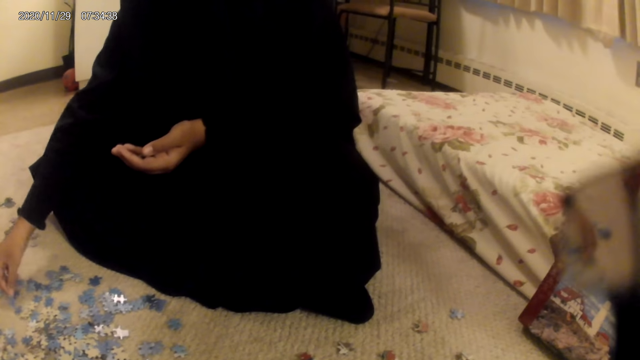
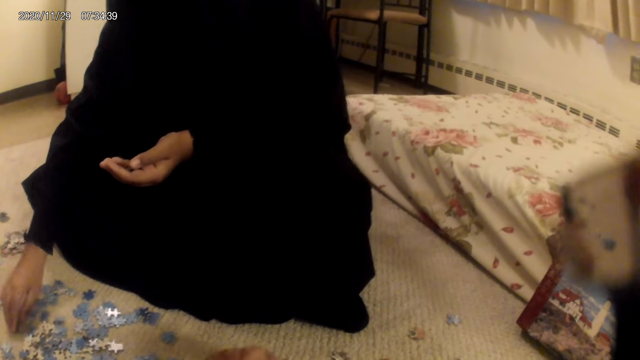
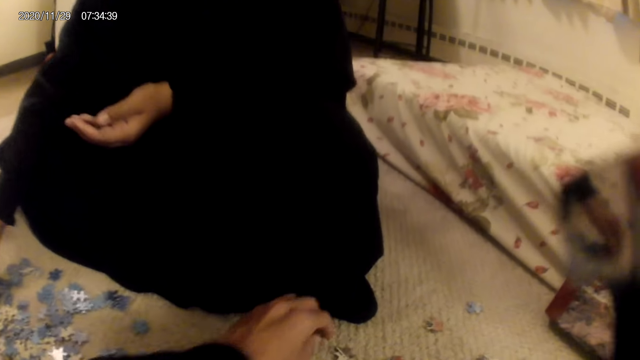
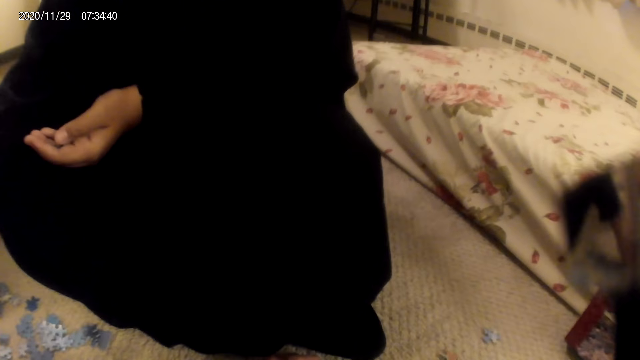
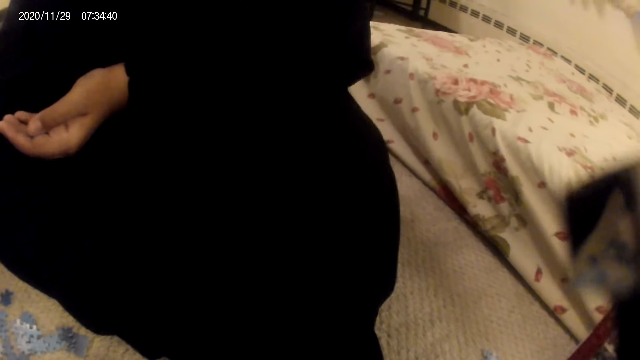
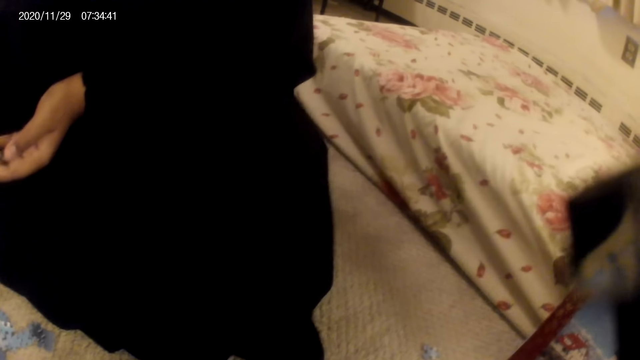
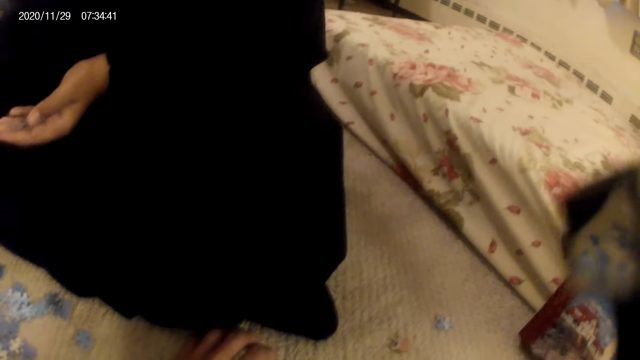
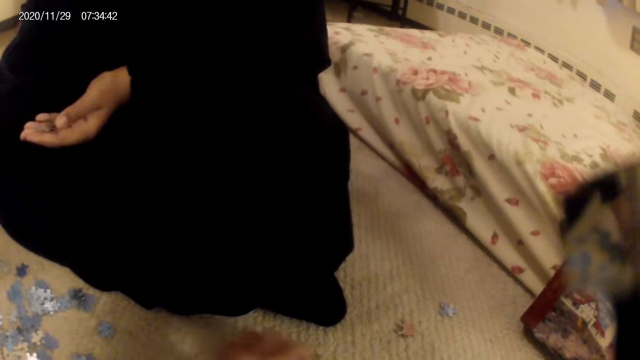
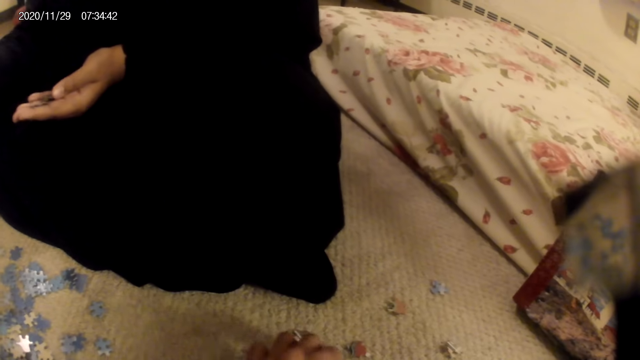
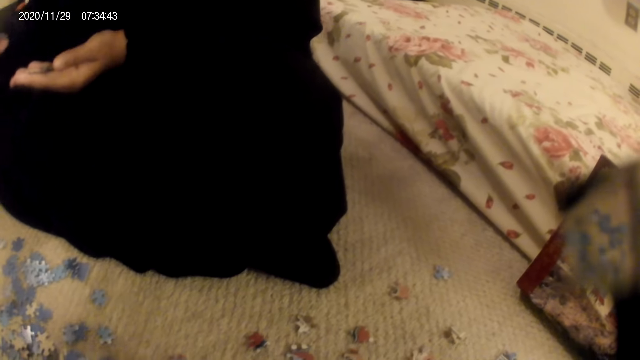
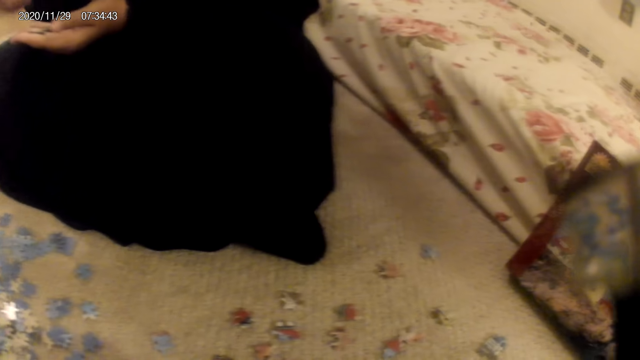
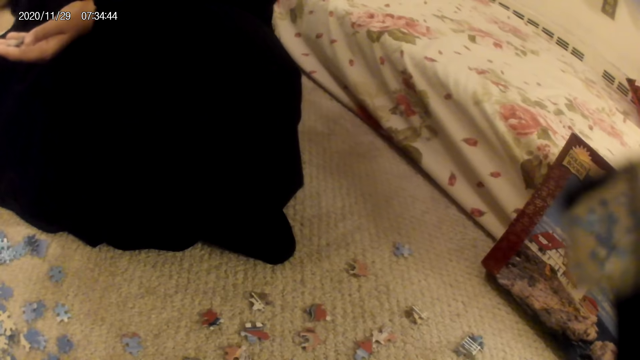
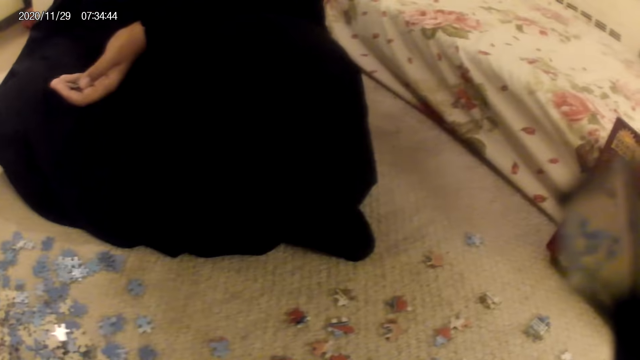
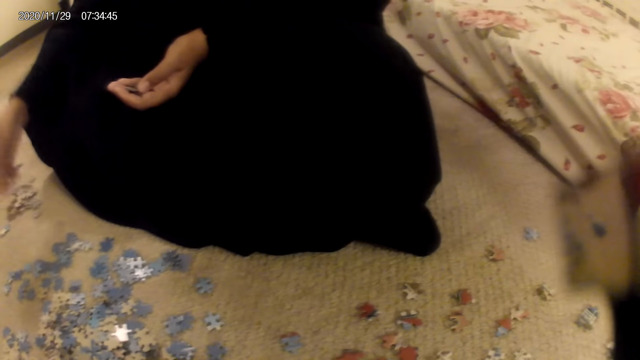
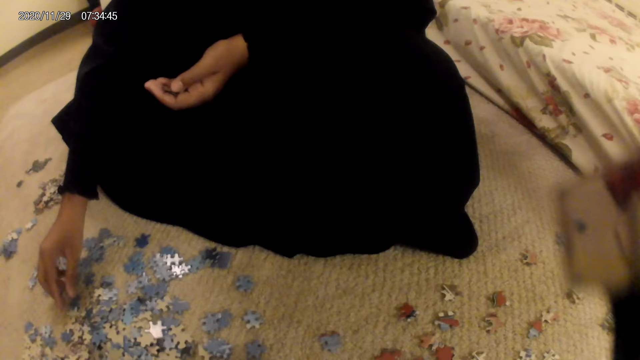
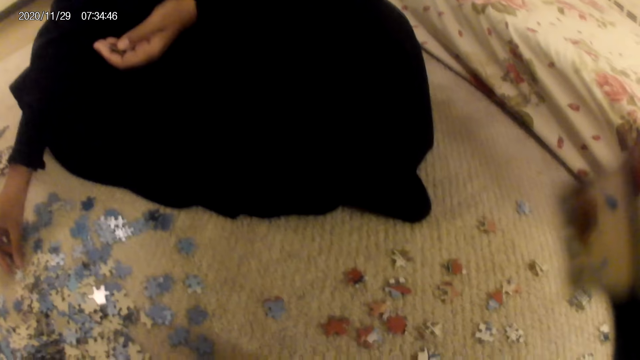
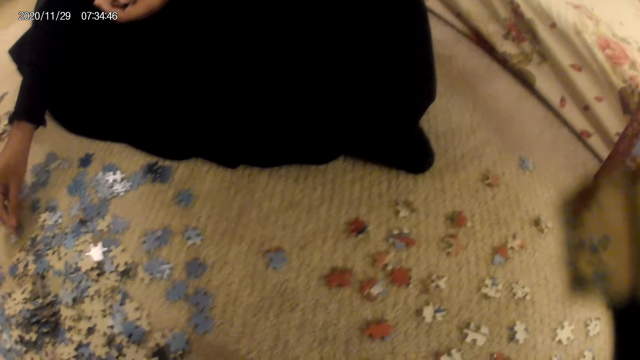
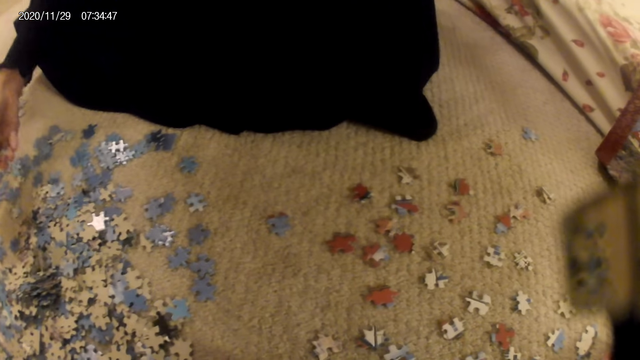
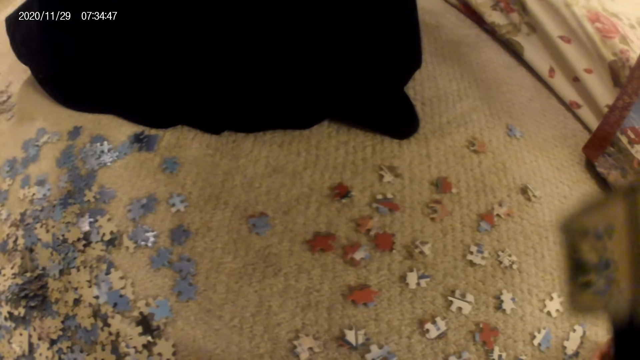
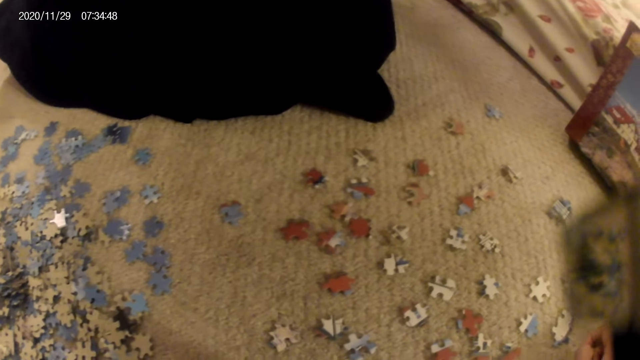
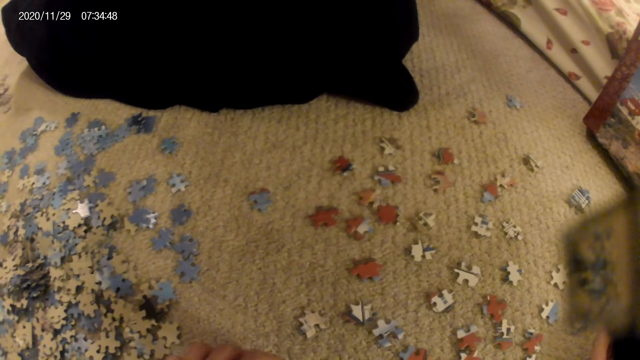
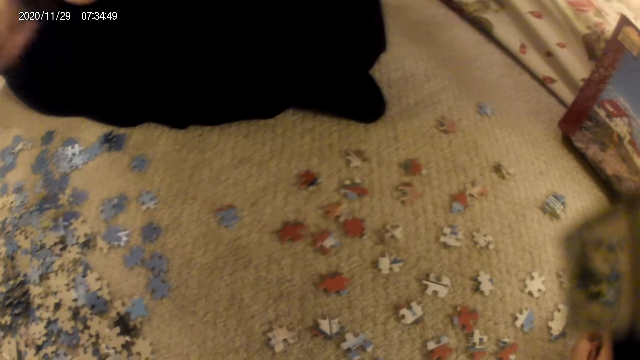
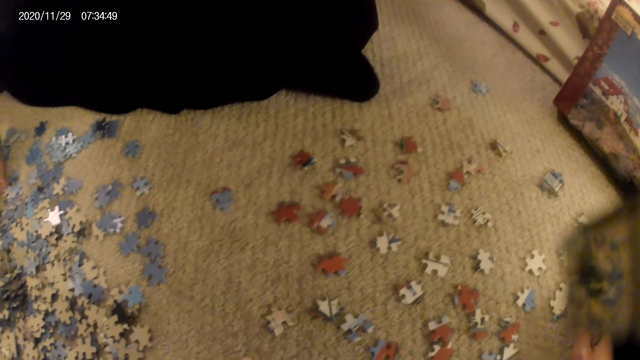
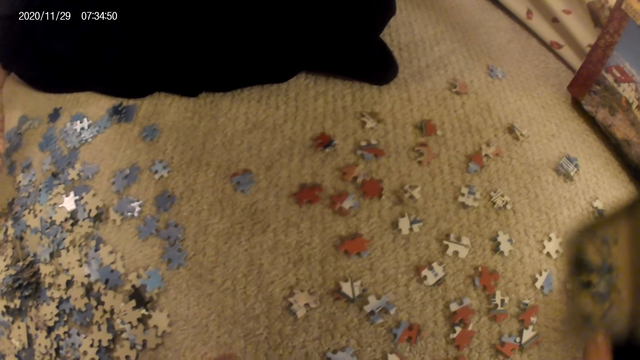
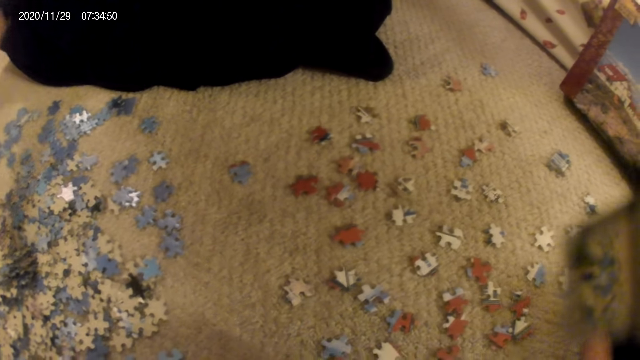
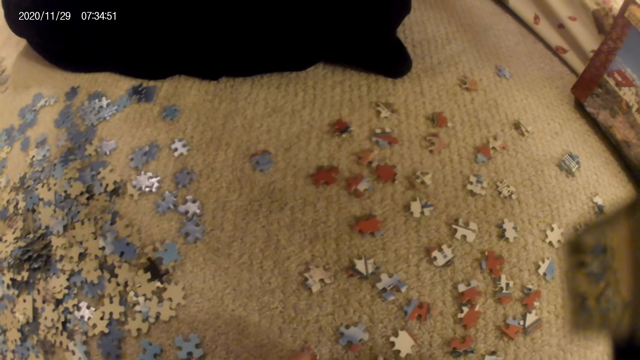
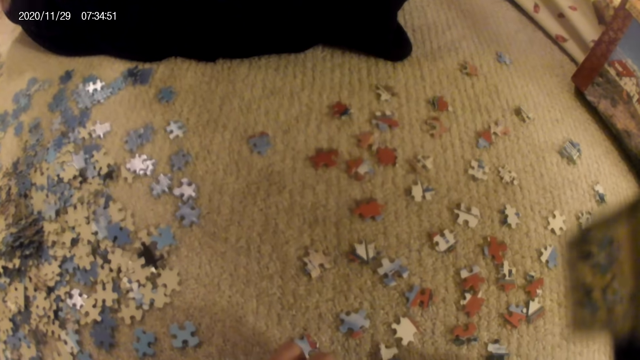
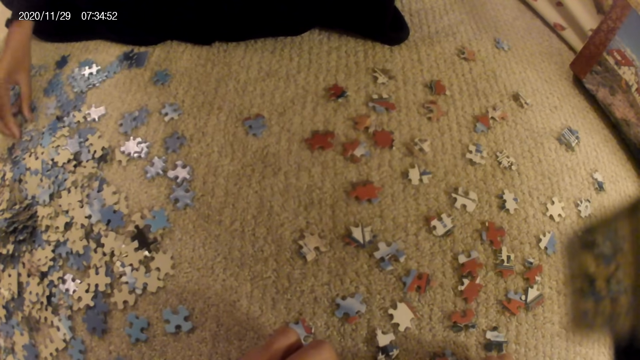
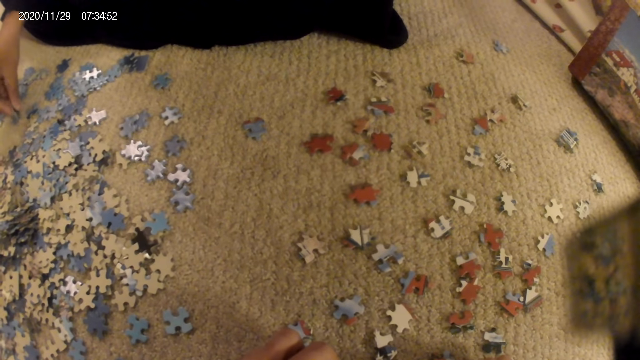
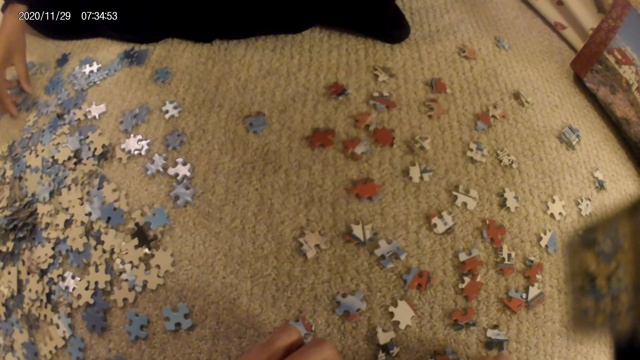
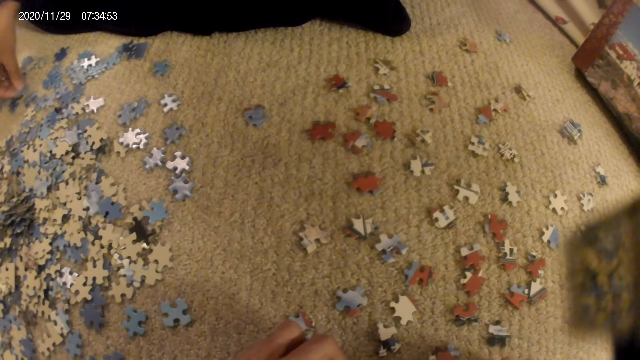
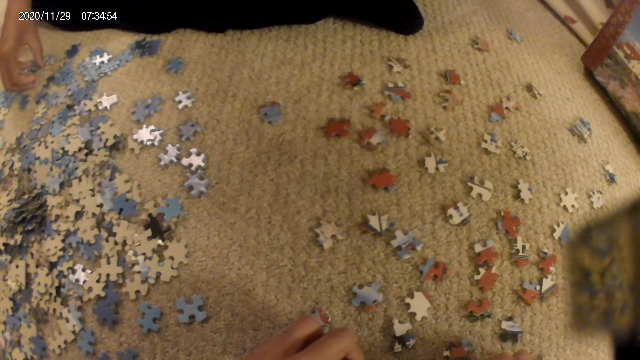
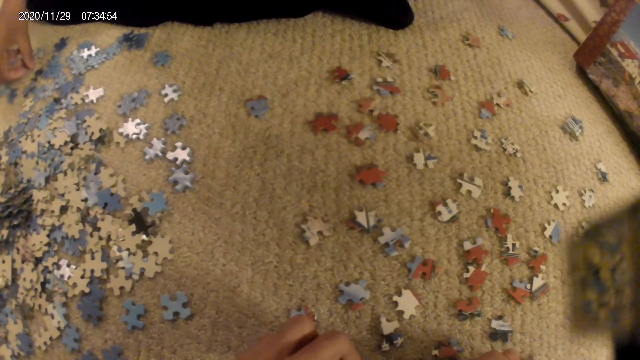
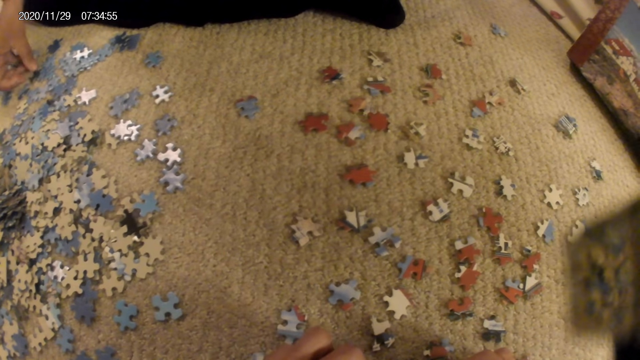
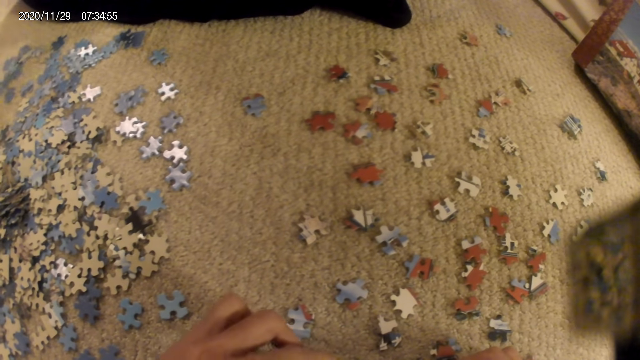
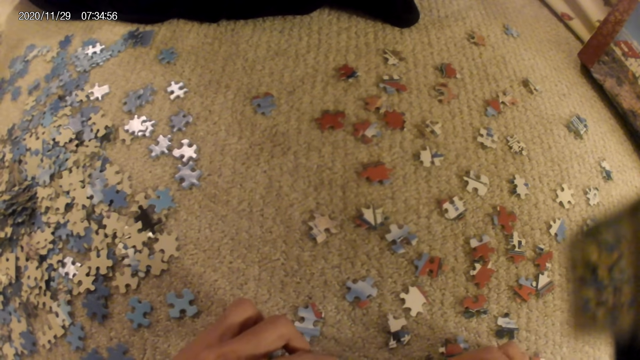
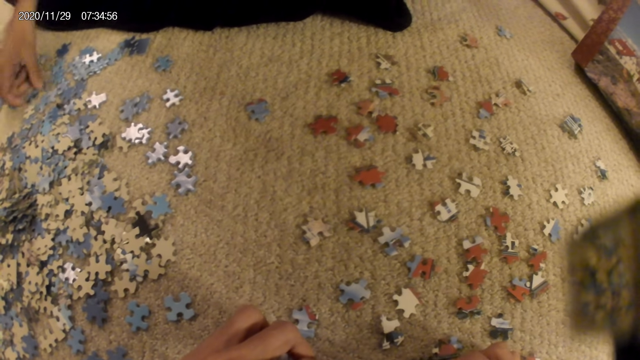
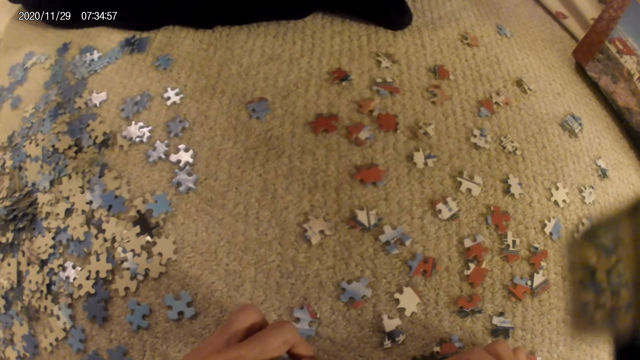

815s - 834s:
The camera wearer does something. A woman does something. The camera wearer turns the jigsaw pieces. The woman holds cards on the hands. The woman picks up the jigsaw pieces. The woman does something. She does something again. The woman picks up a card from the floor. The camera wearer turns the jigsaw puzzle pieces. The woman sorts the cards on the floor. The camera wearer does something.

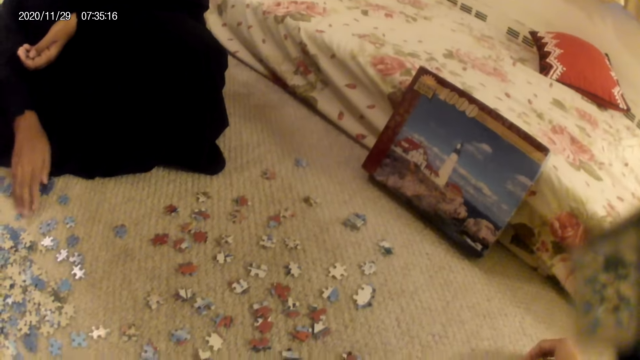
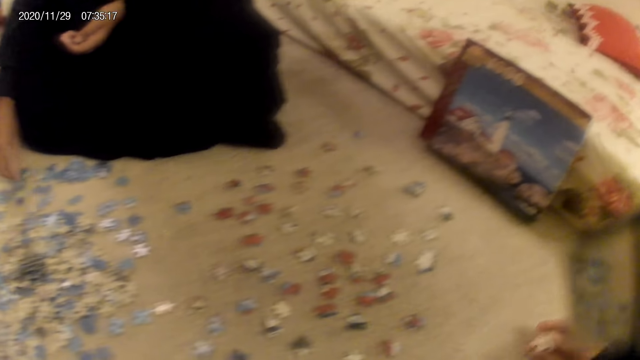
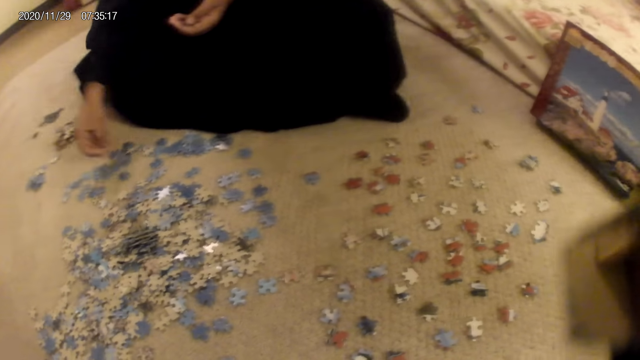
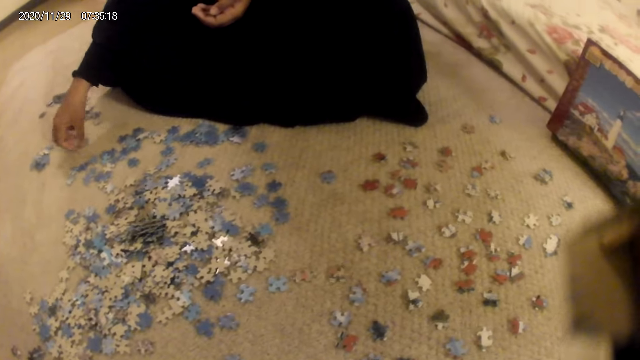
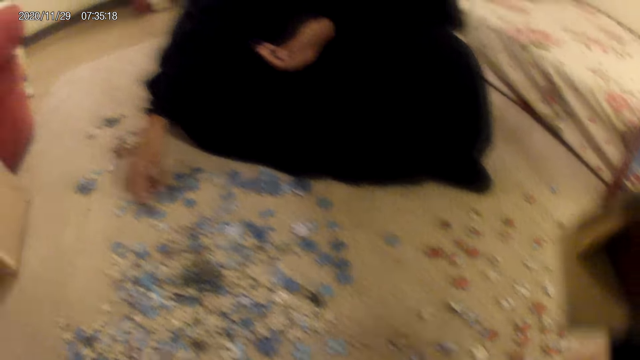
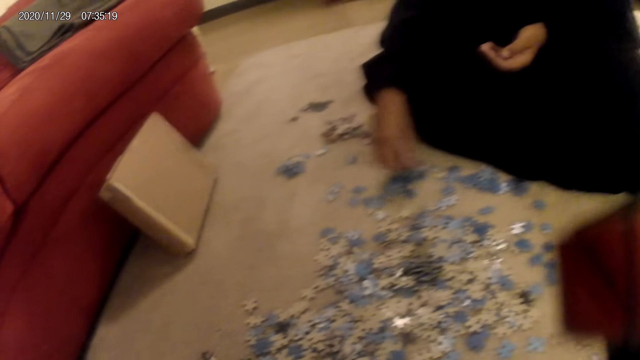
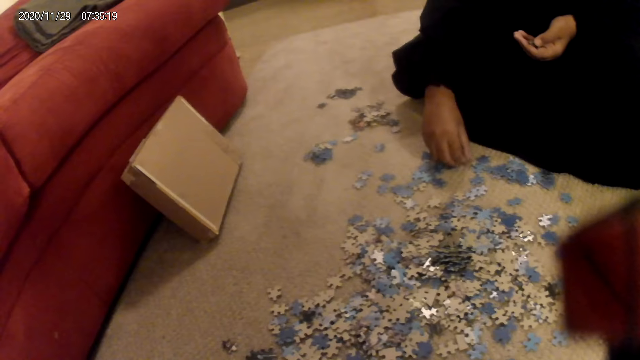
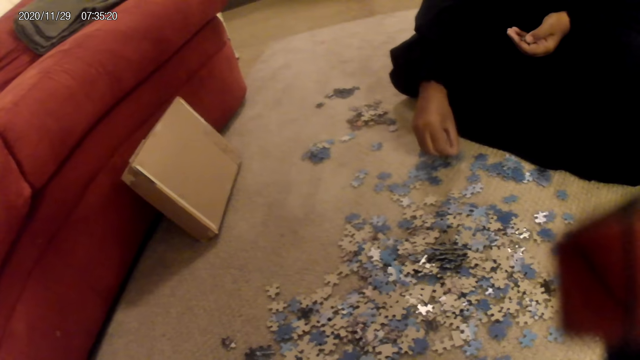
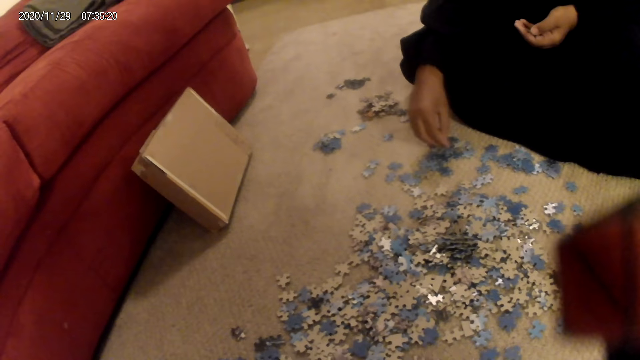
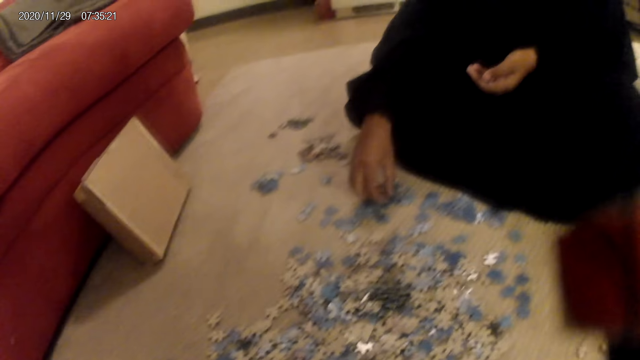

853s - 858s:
A woman sorts cards on the floor. The camera wearer looks around. The woman sorts the cards on the floor.
